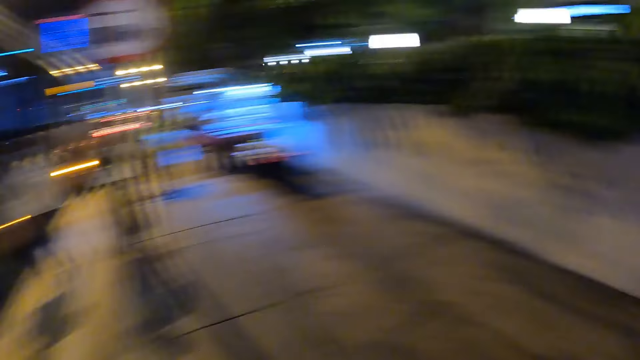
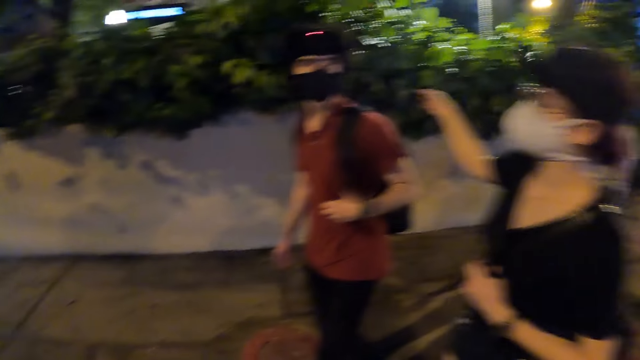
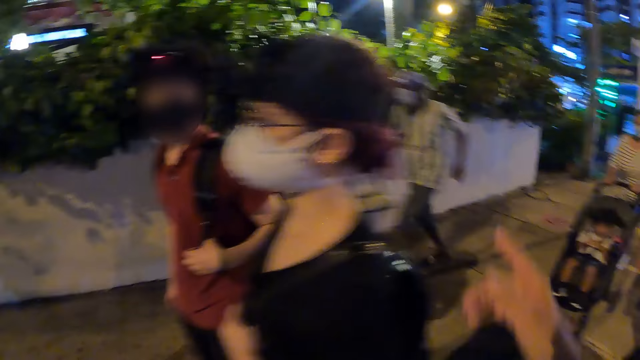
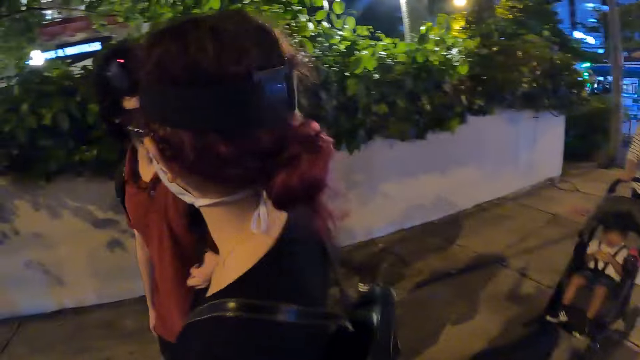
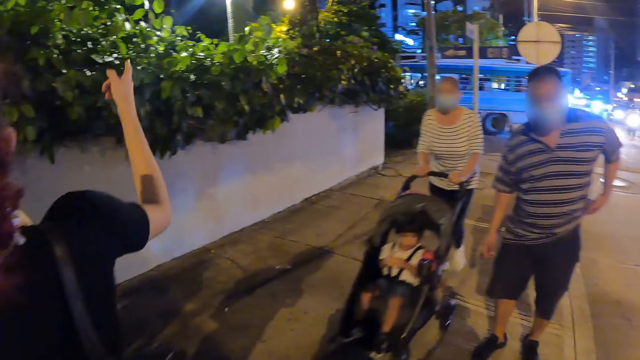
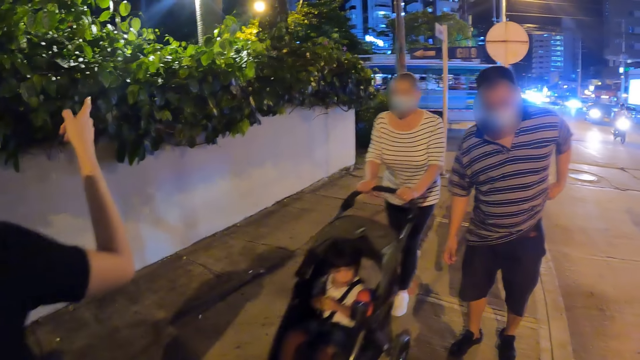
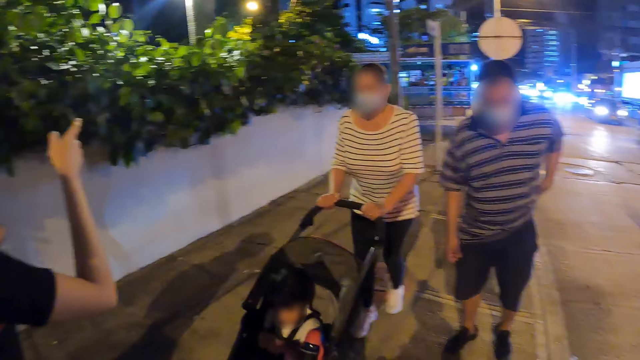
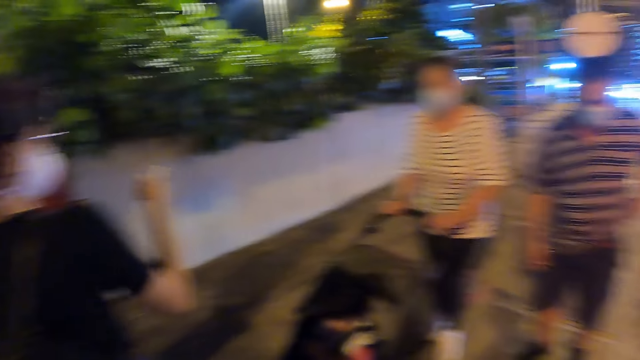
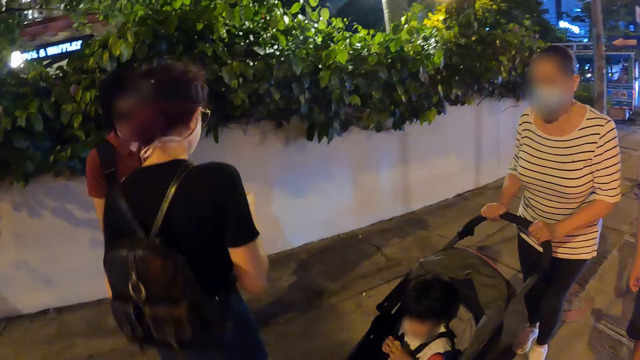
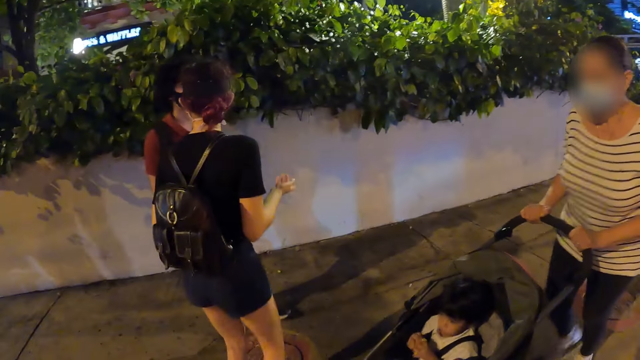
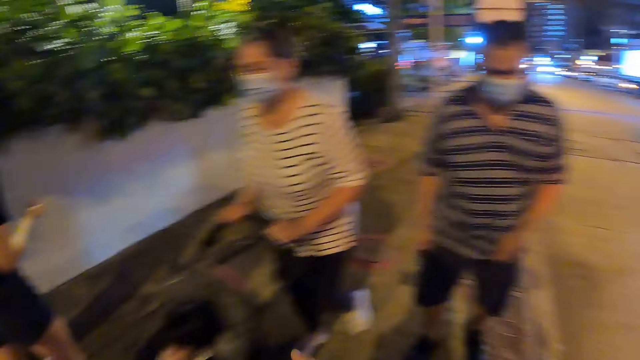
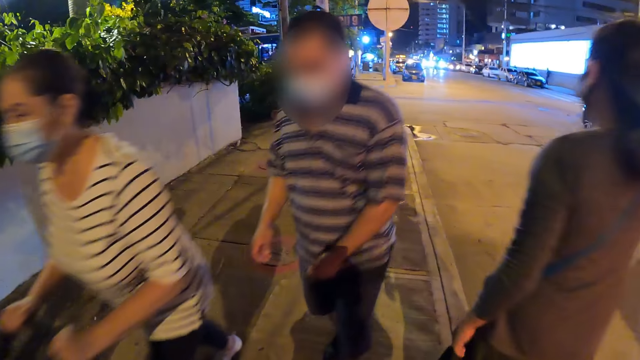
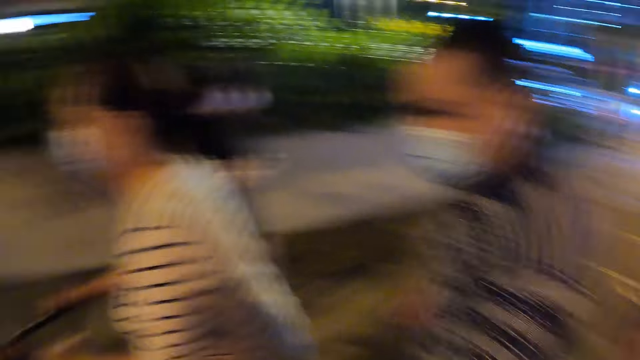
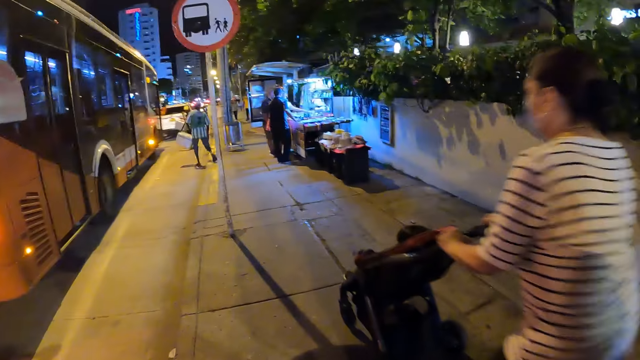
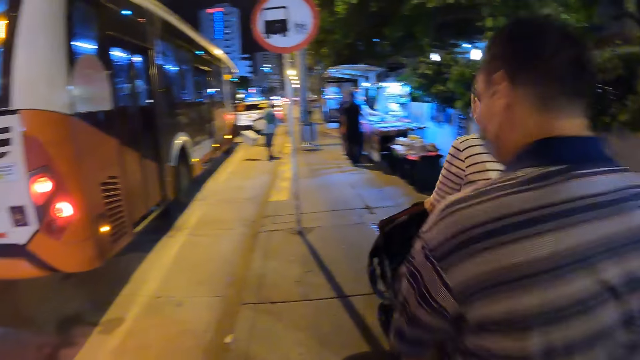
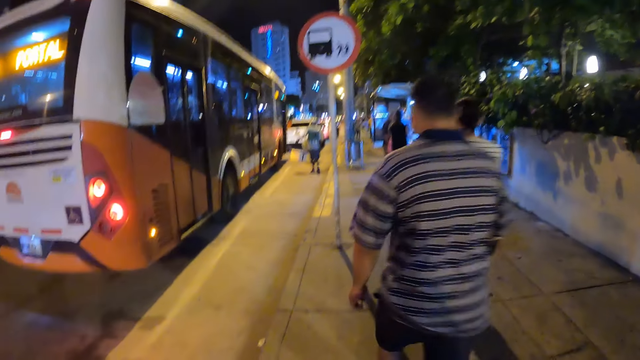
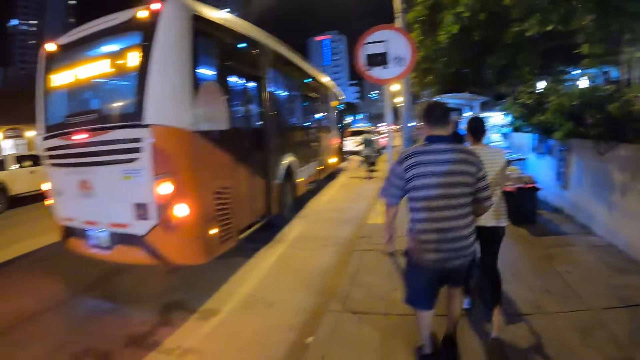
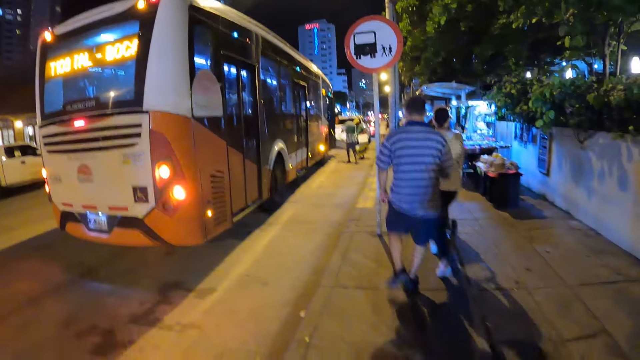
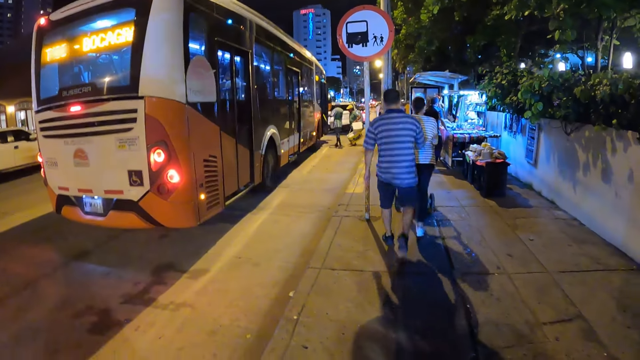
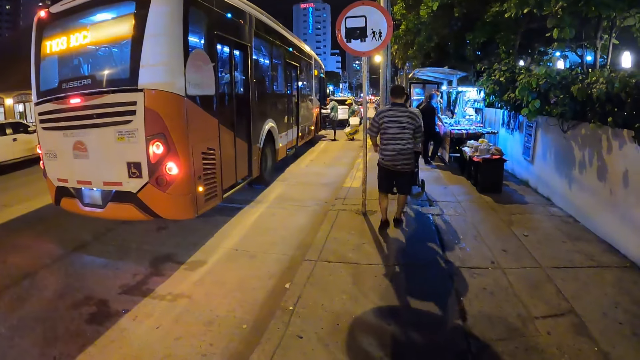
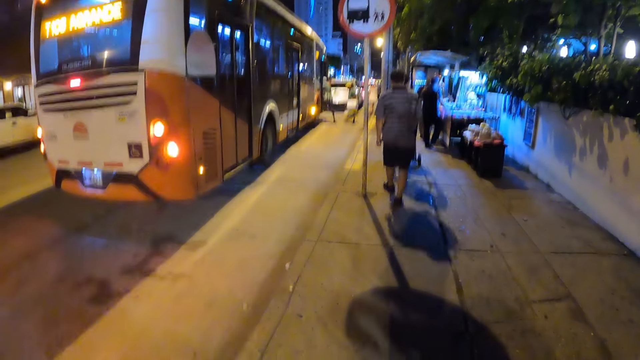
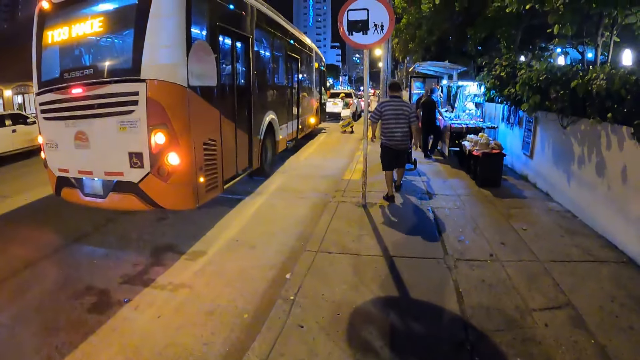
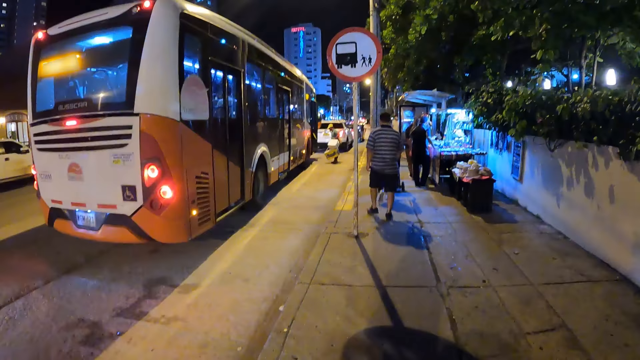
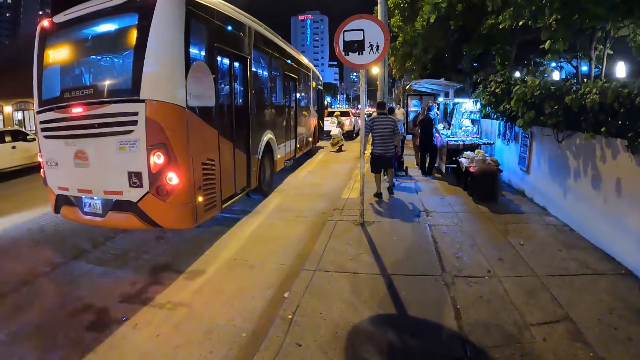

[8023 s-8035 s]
The camera wearer looks at a man and a lady. They walk toward a group of people. They gesture with the hand. Another lady gestures also. The camera wearer looks at the man and the first lady. They look around. They turn. They look around.

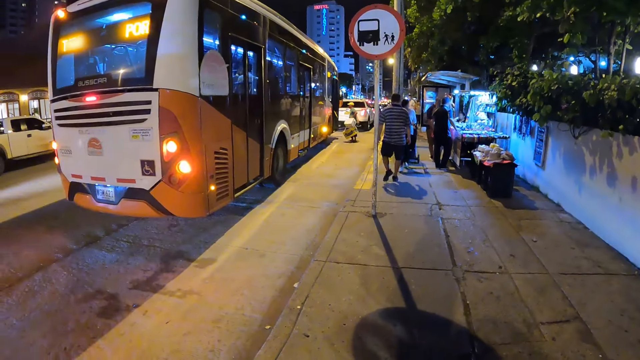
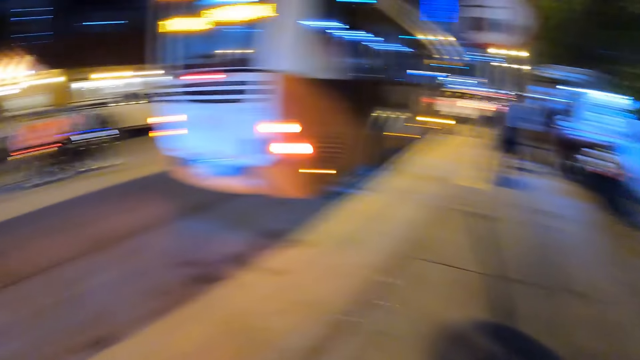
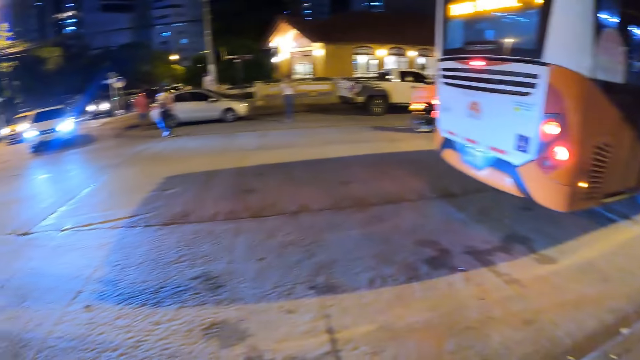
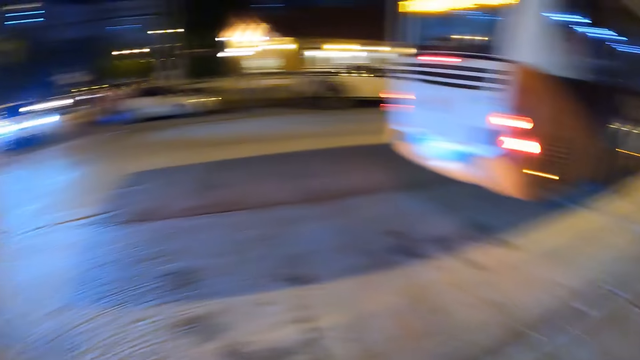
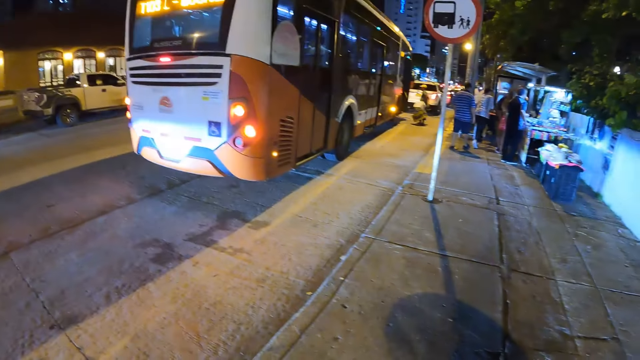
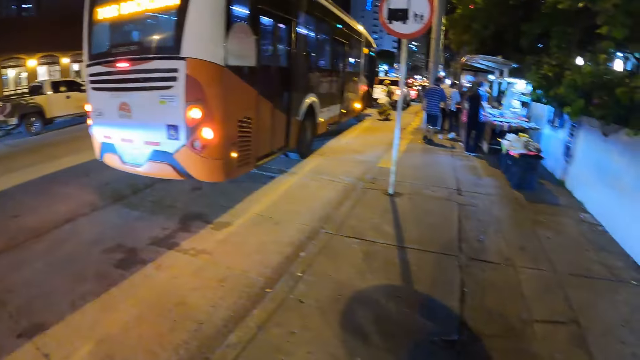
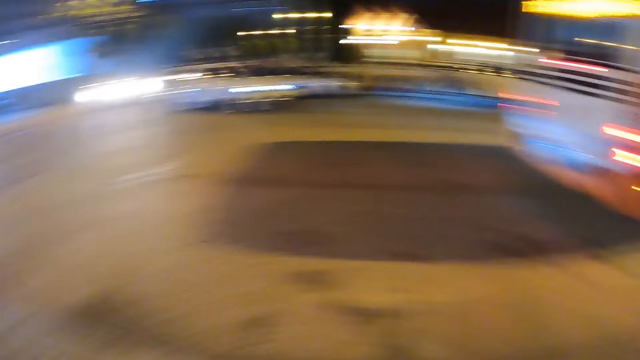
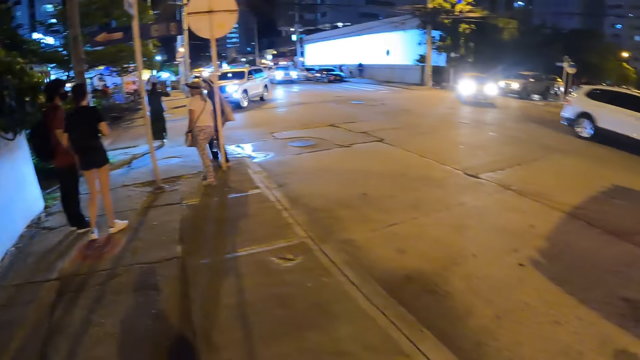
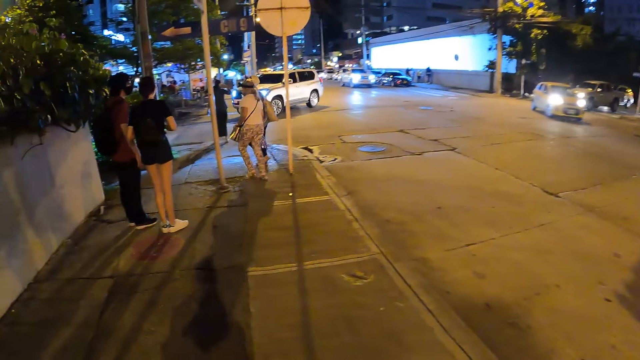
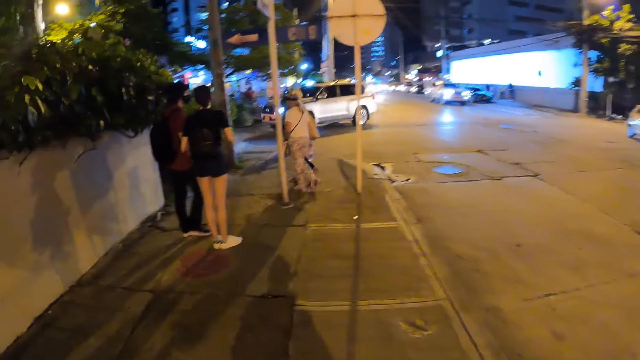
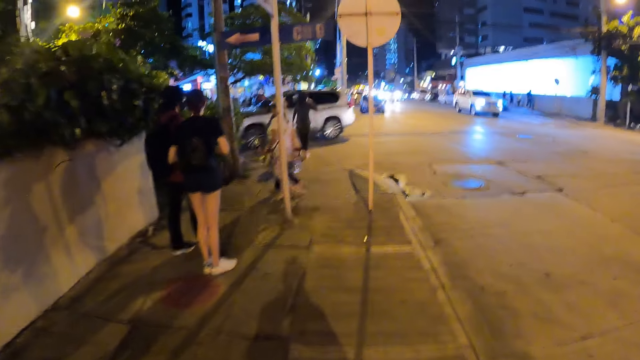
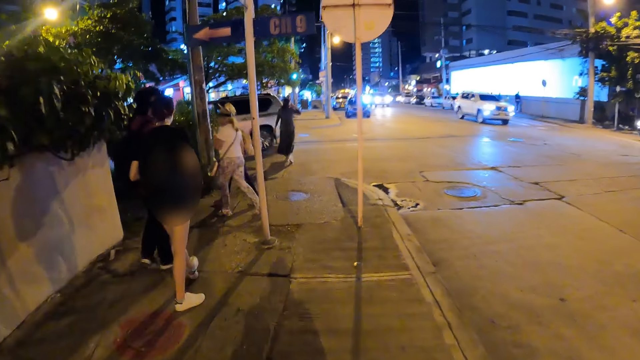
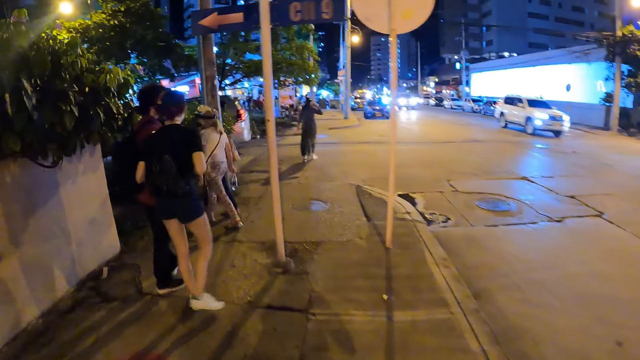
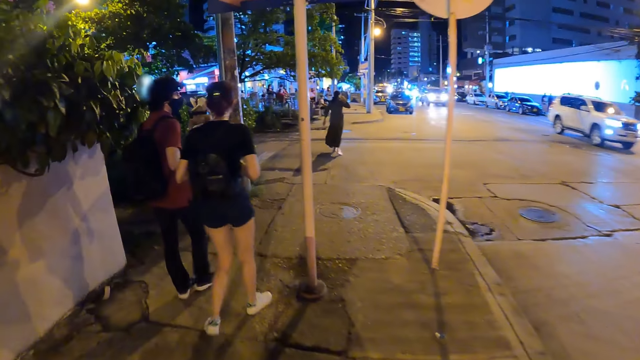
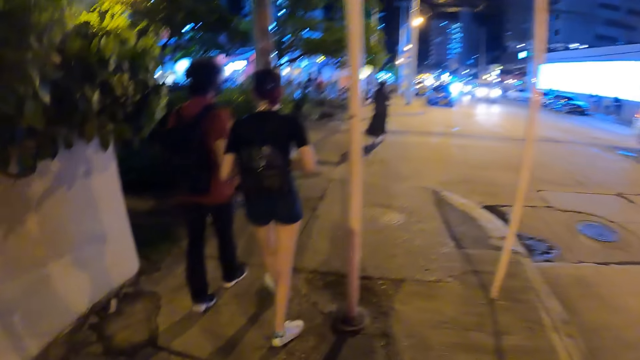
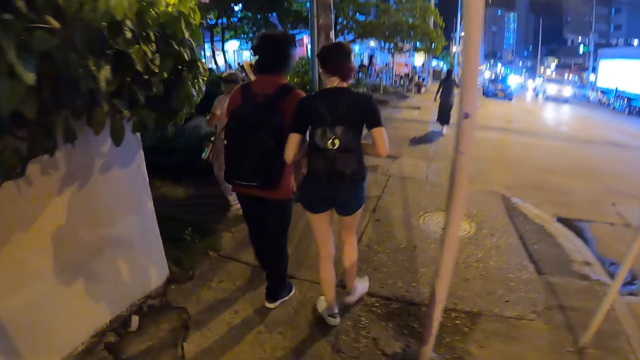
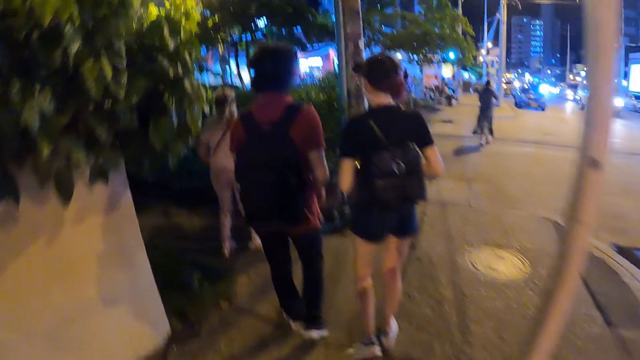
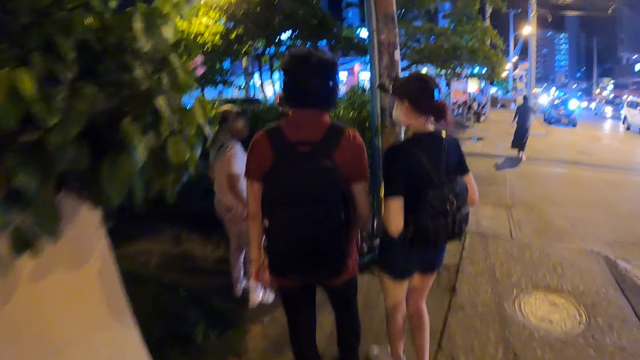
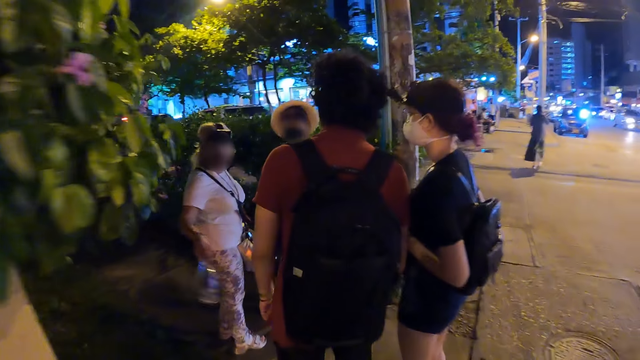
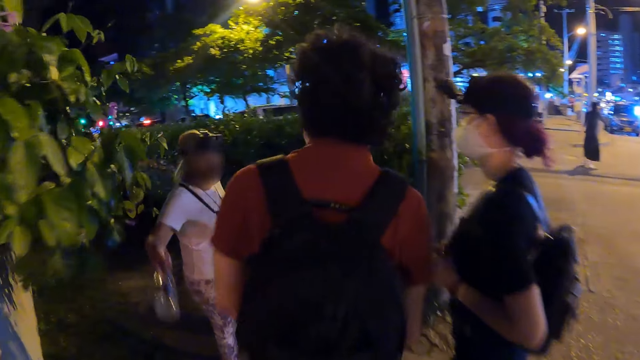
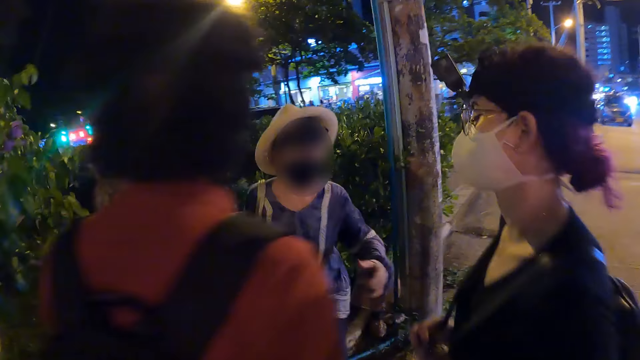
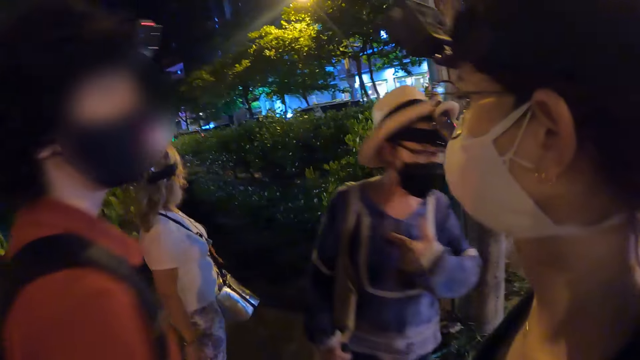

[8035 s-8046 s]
The camera wearer looks at a man and a lady. They walk towards the lady and another man. The lady and the first man walk. The camera wearer interacts with a group of people. They stop.
